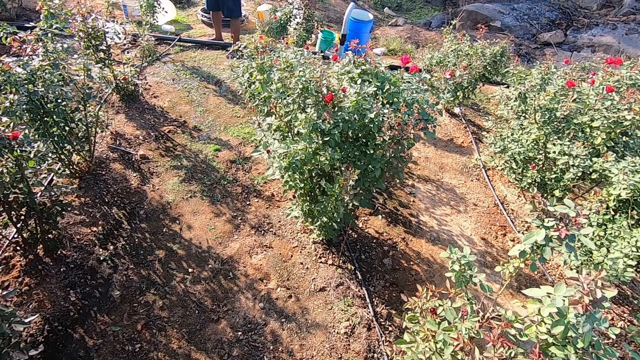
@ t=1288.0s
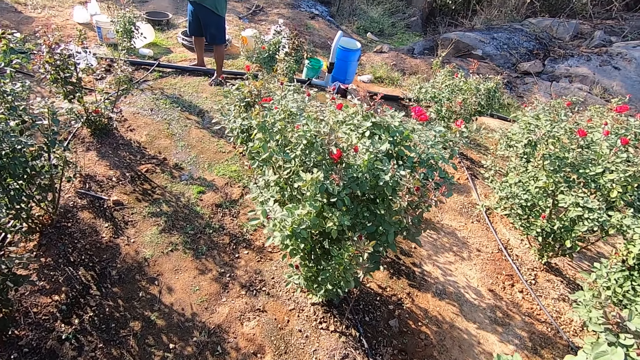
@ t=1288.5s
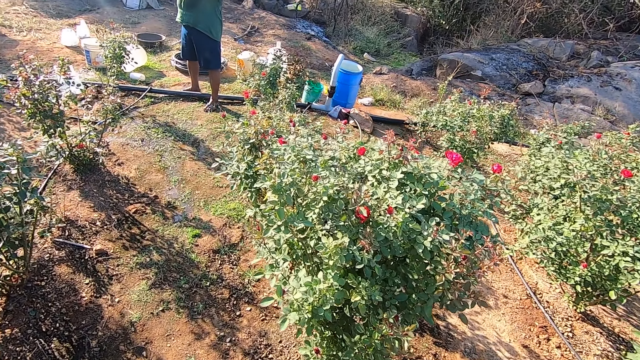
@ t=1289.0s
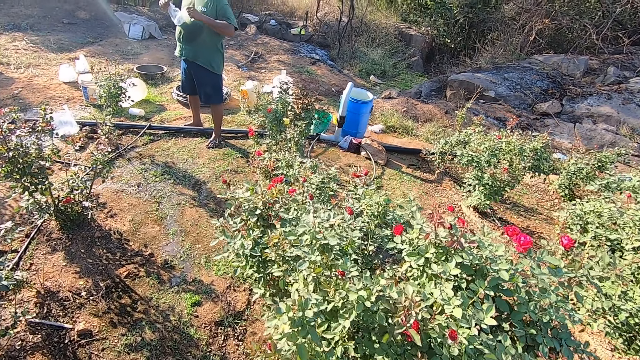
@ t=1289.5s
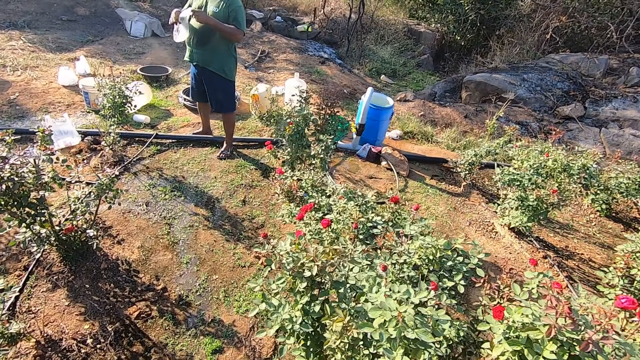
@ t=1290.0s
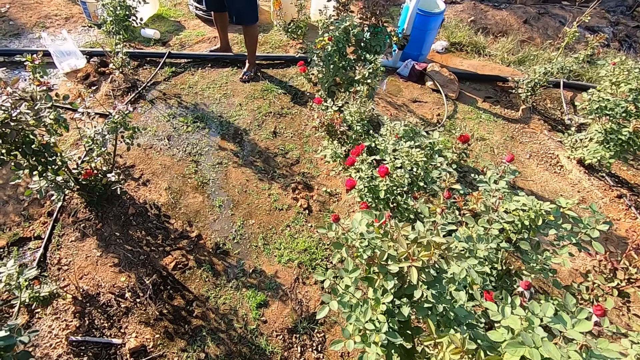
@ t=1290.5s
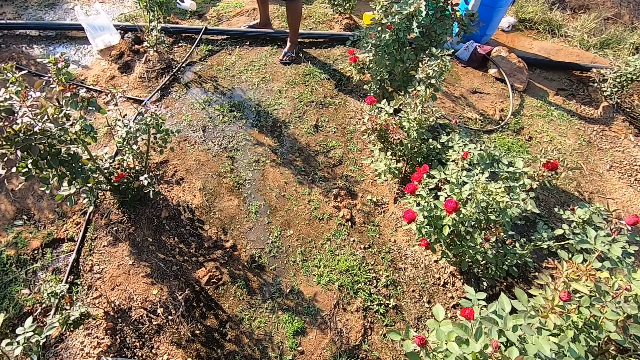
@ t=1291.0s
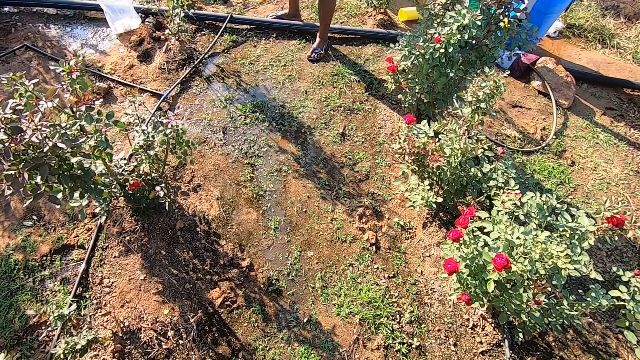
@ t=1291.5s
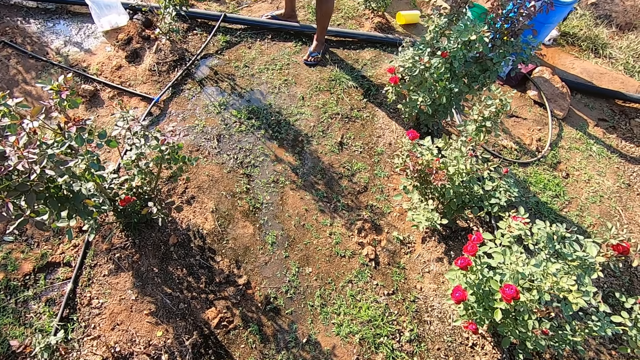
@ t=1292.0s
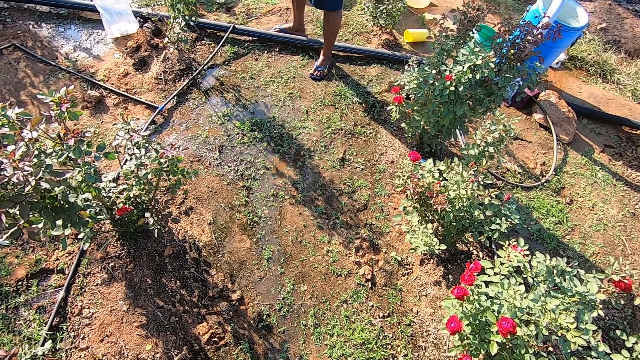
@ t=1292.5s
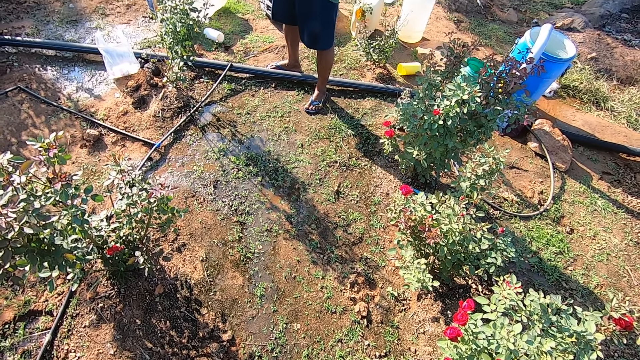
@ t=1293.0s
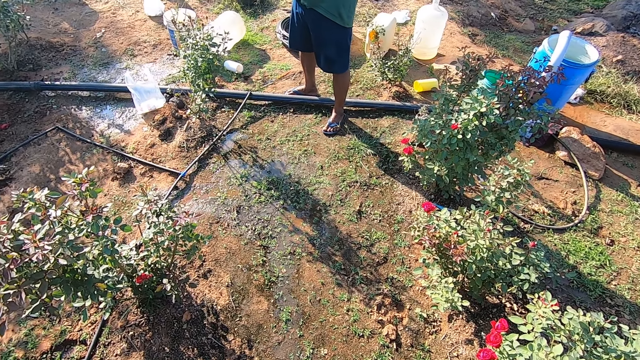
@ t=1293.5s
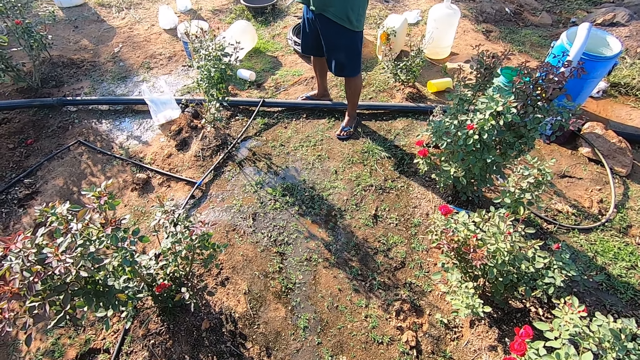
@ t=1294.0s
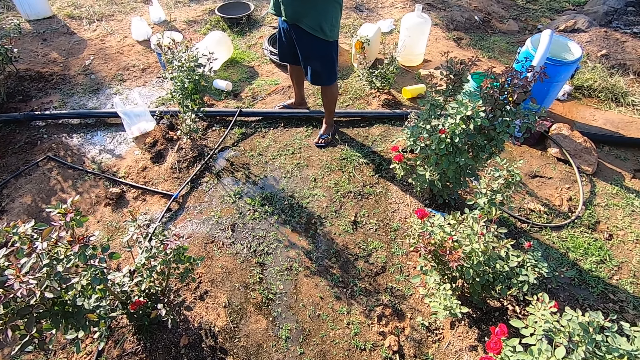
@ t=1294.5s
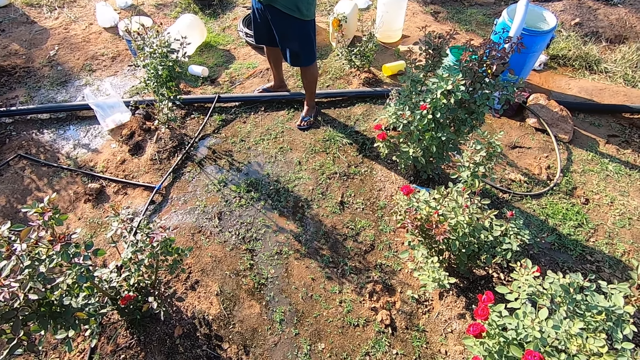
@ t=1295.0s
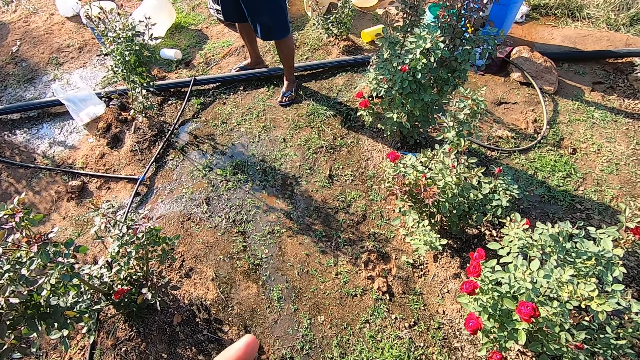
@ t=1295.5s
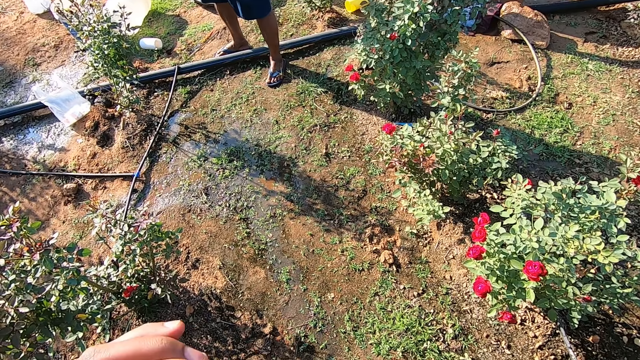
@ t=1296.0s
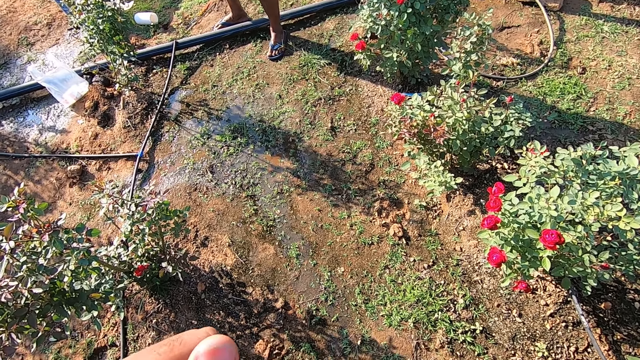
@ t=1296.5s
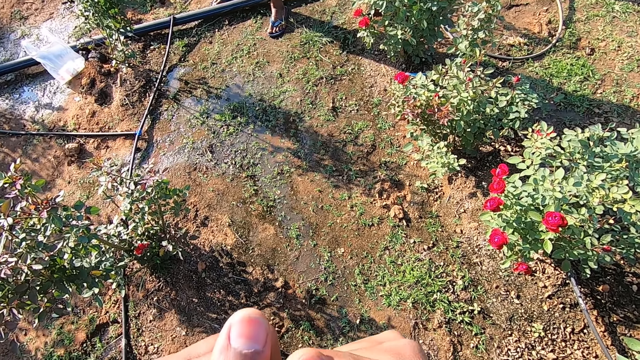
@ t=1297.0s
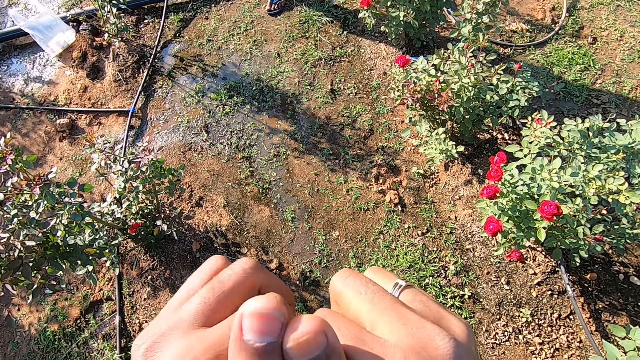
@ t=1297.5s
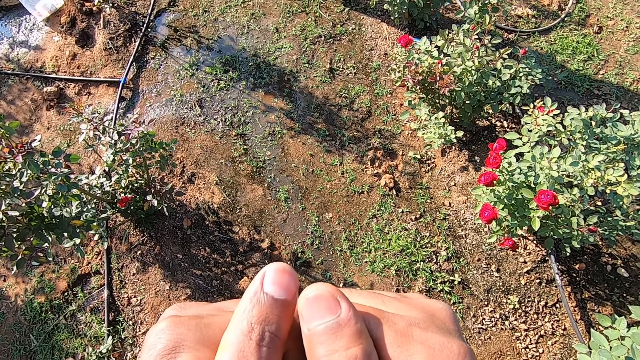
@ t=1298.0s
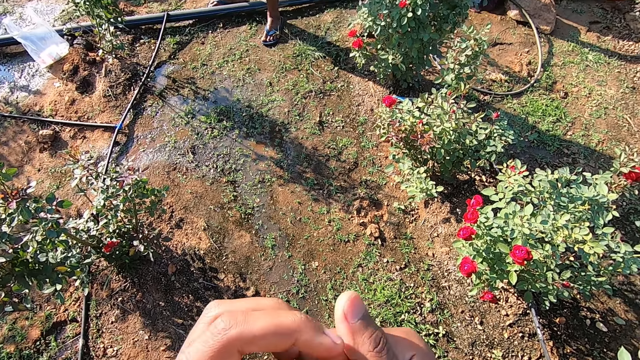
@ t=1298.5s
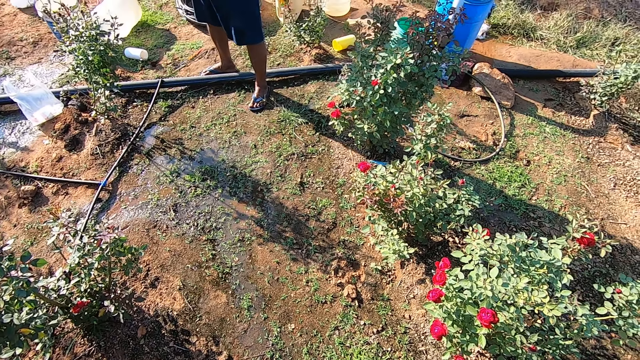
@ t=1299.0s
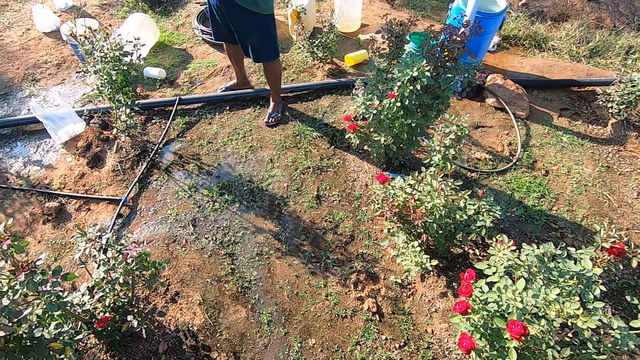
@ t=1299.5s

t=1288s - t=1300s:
The man tears a nylon with both hands.

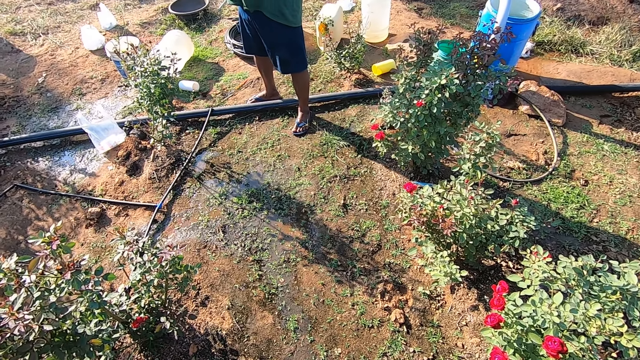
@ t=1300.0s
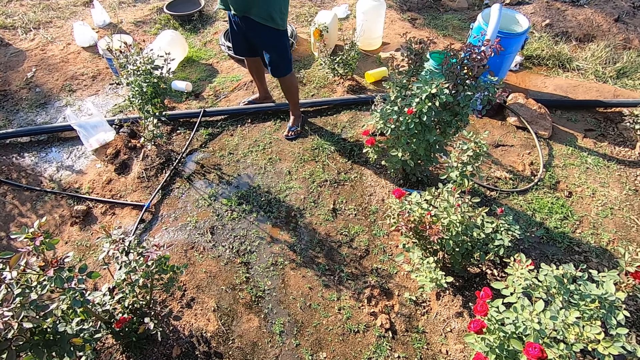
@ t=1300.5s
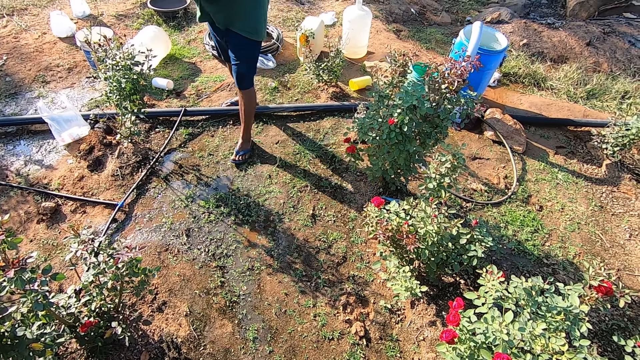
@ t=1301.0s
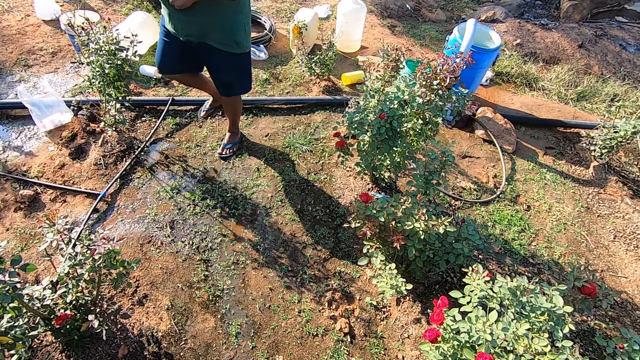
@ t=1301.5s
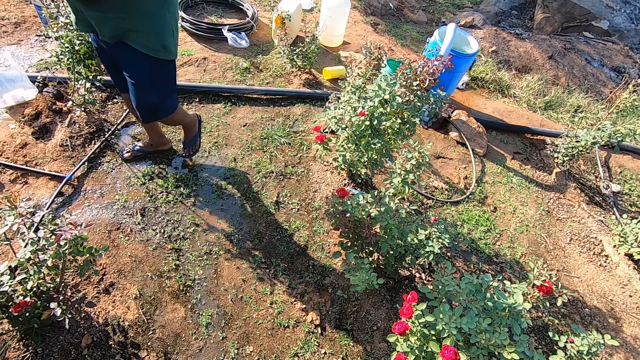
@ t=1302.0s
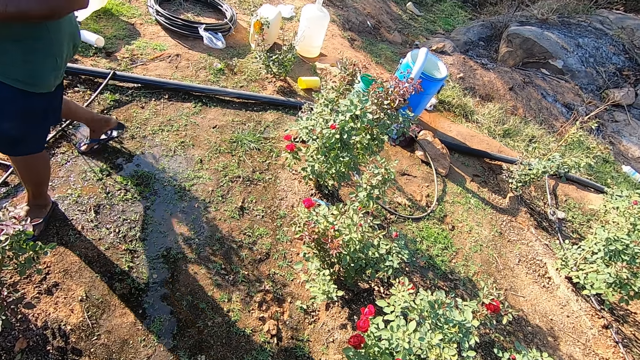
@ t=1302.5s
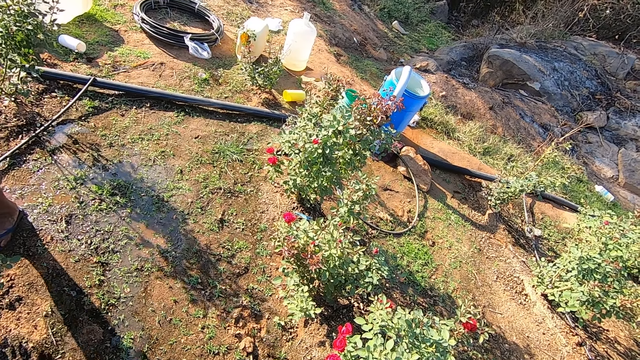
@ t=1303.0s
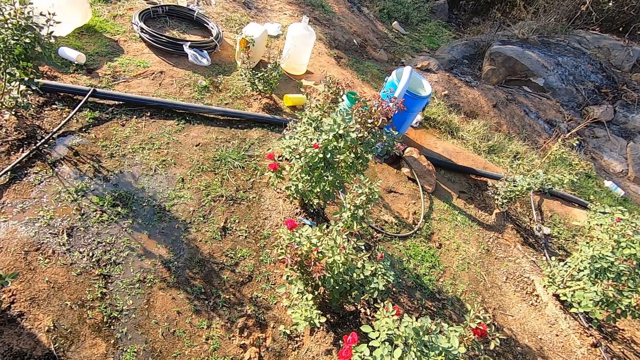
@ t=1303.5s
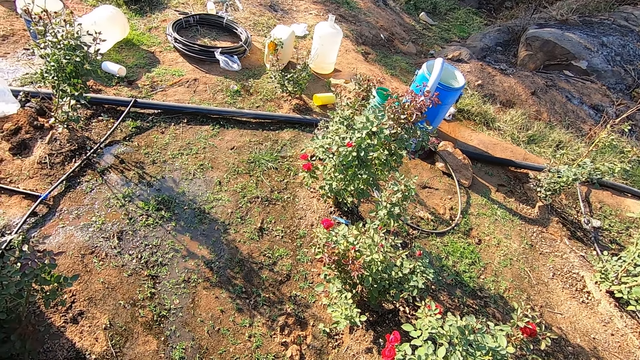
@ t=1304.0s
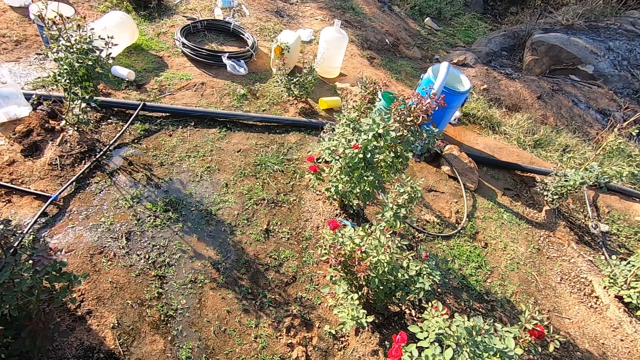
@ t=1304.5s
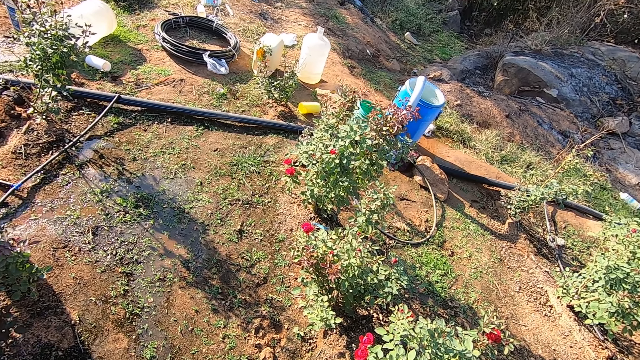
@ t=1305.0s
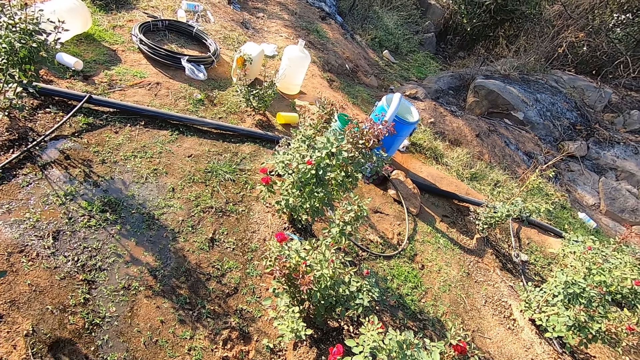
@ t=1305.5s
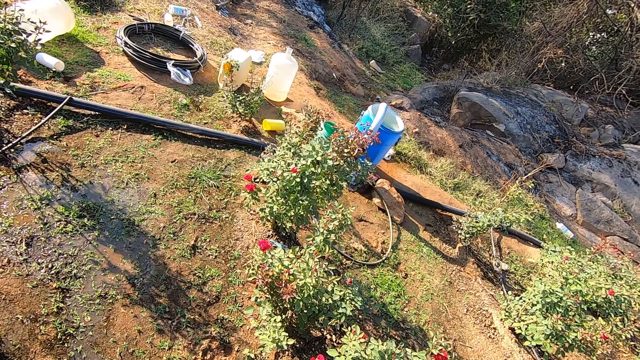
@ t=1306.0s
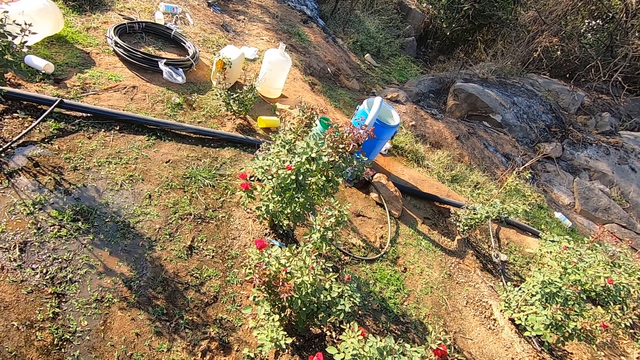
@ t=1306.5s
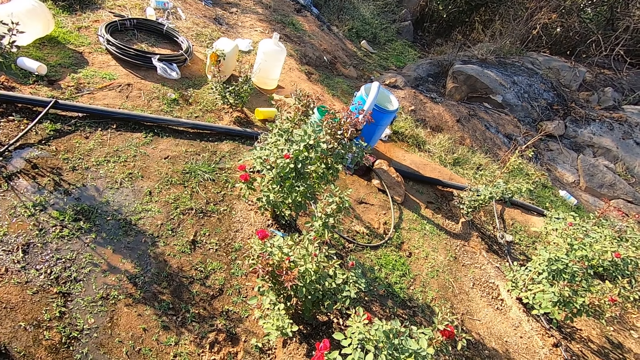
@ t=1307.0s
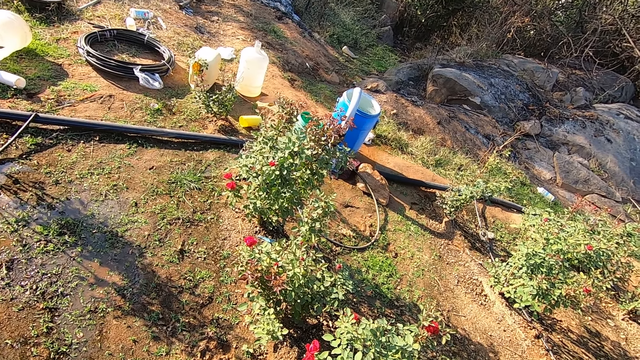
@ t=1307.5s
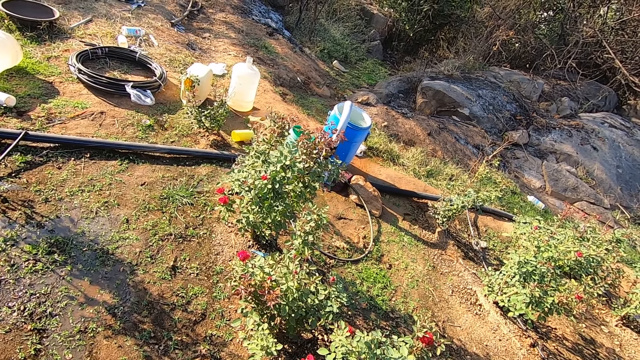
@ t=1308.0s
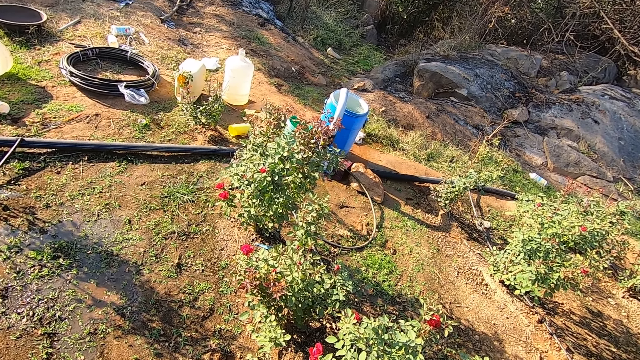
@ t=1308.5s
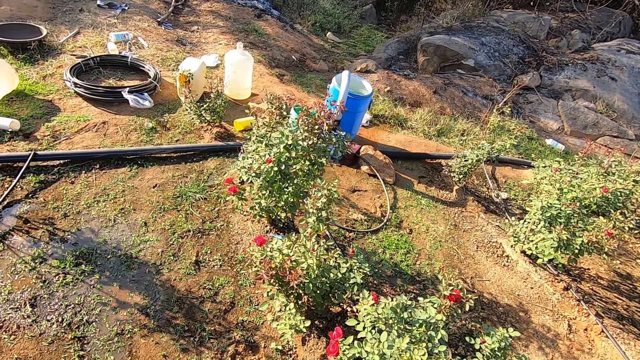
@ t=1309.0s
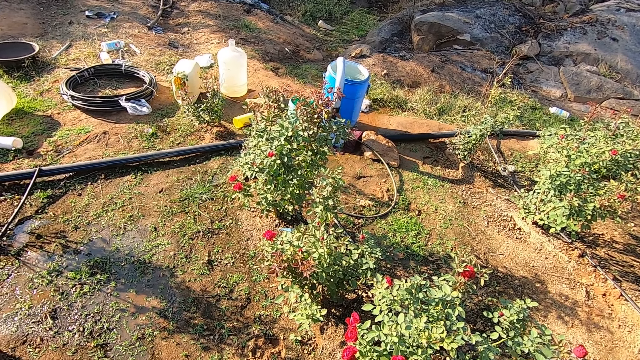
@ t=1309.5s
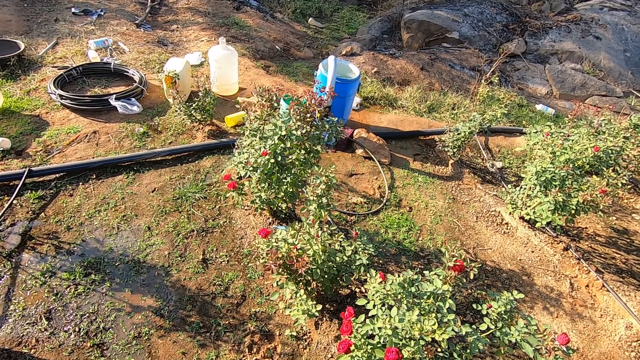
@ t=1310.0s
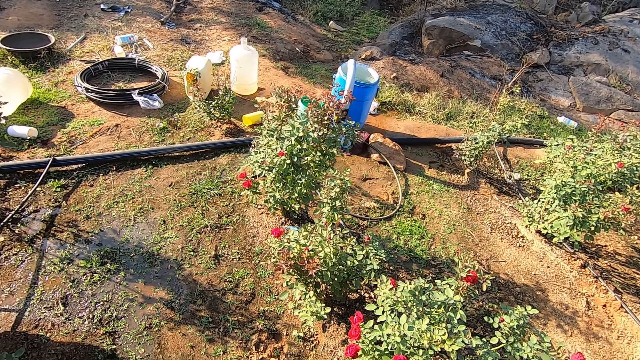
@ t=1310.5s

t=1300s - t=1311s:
The man walks around the garden.
